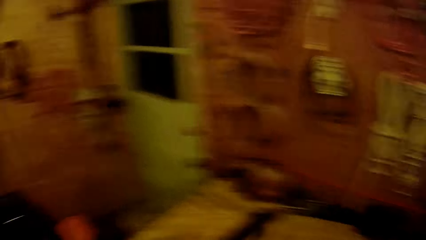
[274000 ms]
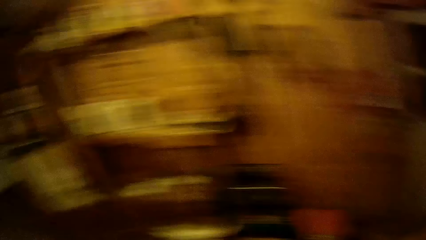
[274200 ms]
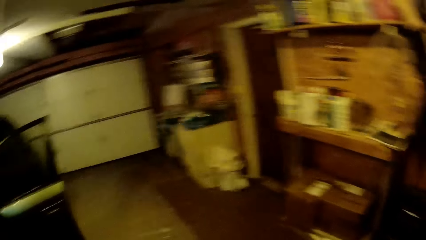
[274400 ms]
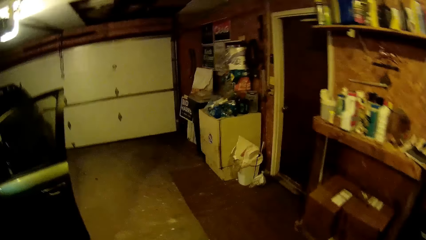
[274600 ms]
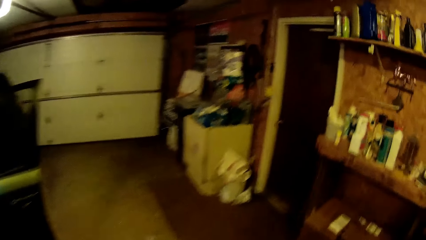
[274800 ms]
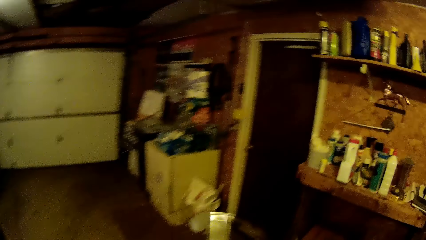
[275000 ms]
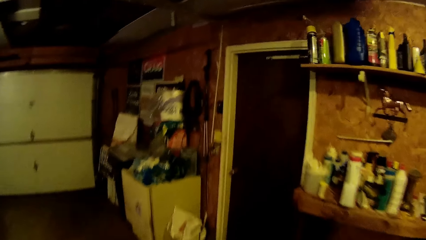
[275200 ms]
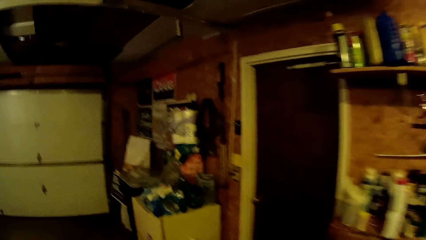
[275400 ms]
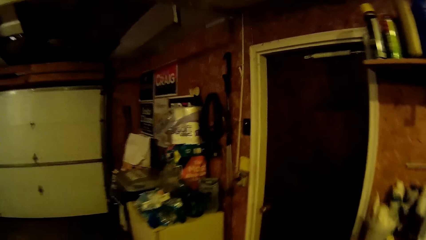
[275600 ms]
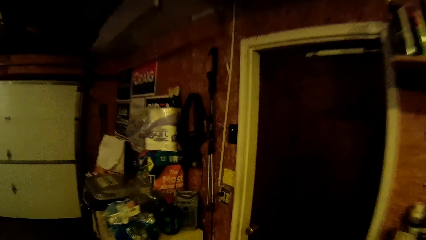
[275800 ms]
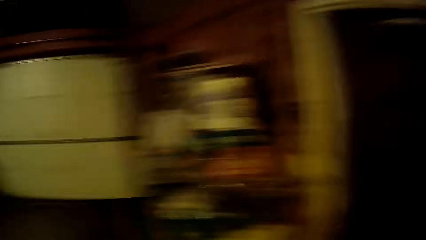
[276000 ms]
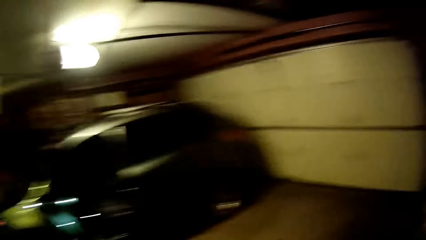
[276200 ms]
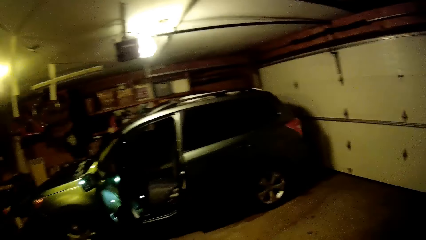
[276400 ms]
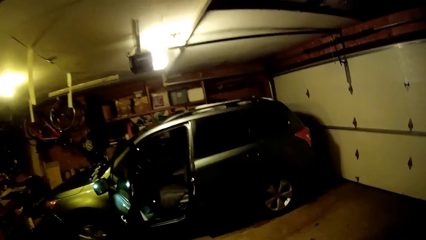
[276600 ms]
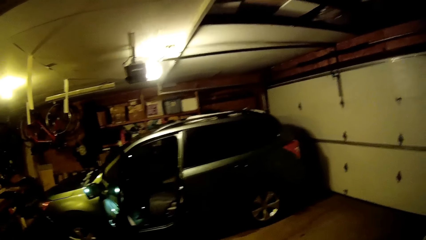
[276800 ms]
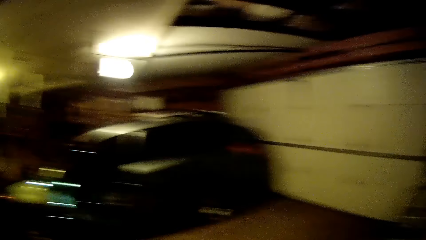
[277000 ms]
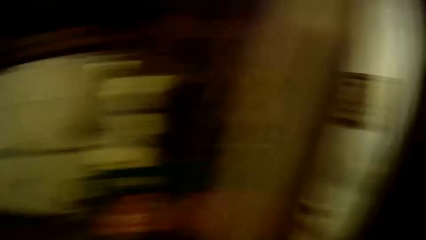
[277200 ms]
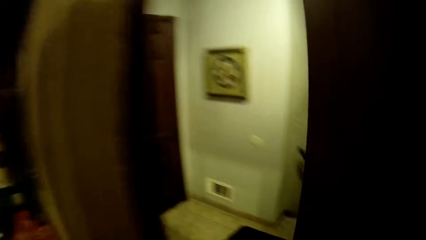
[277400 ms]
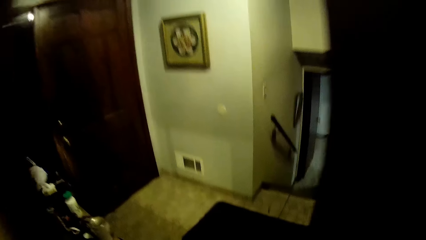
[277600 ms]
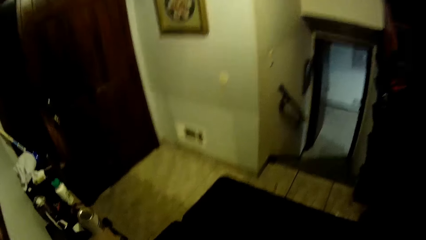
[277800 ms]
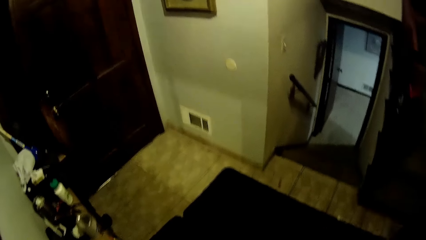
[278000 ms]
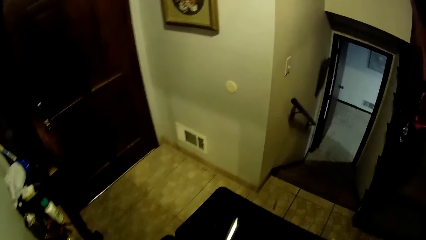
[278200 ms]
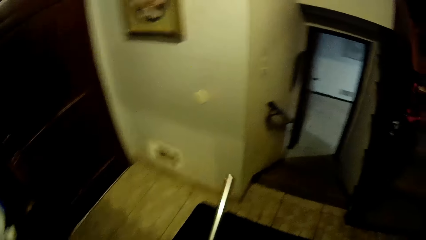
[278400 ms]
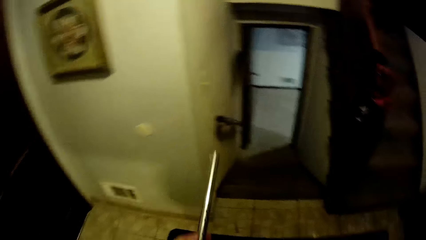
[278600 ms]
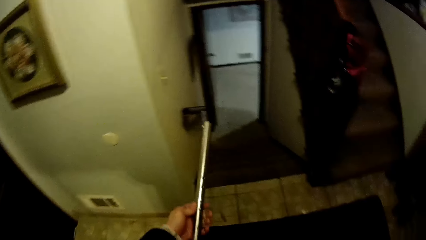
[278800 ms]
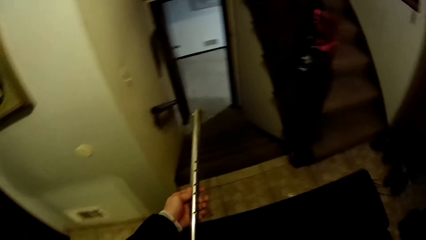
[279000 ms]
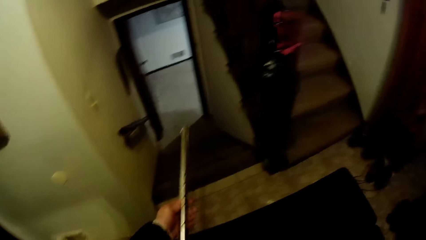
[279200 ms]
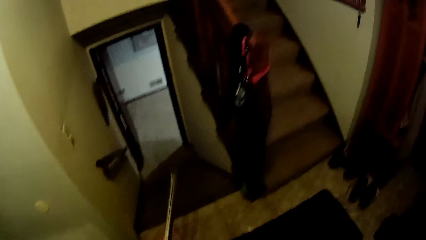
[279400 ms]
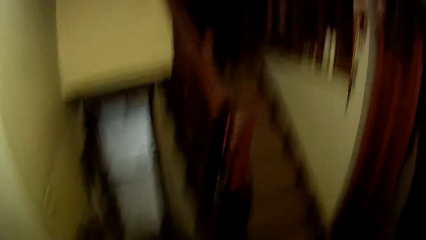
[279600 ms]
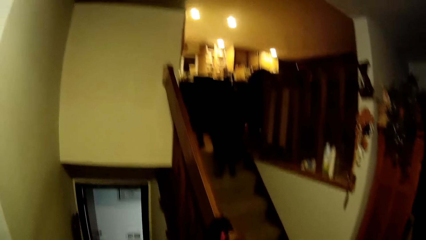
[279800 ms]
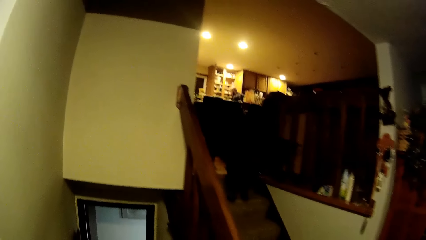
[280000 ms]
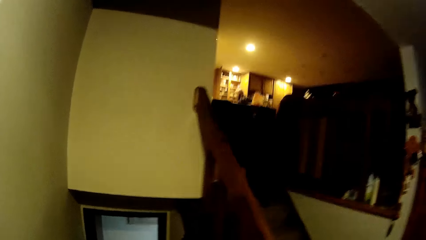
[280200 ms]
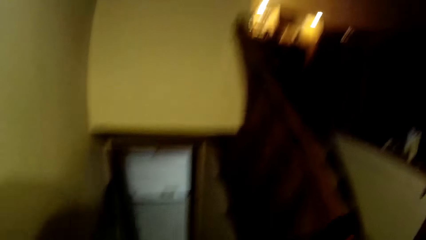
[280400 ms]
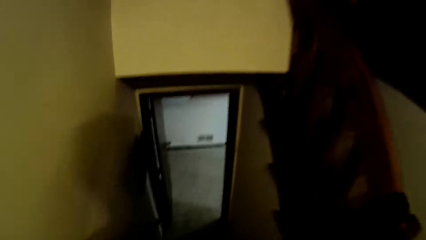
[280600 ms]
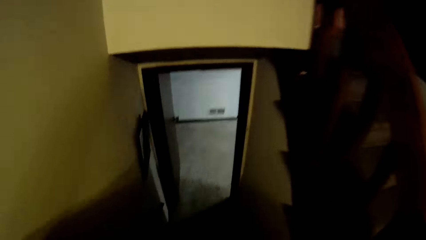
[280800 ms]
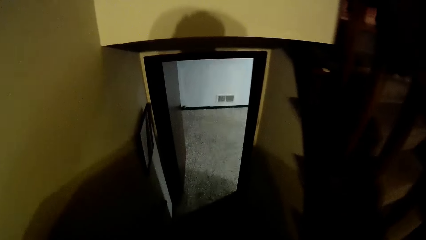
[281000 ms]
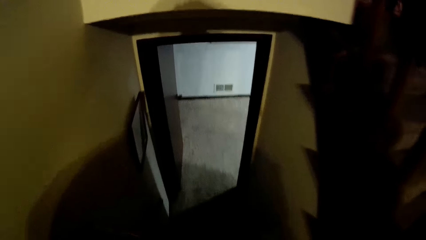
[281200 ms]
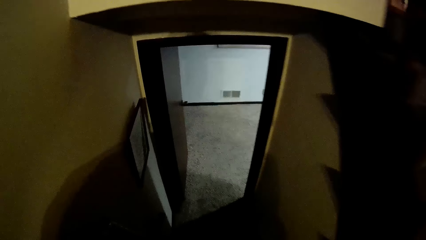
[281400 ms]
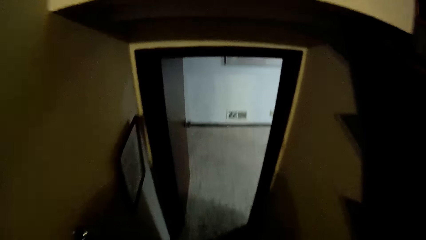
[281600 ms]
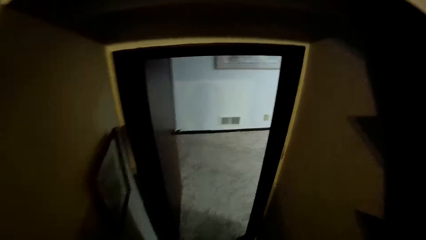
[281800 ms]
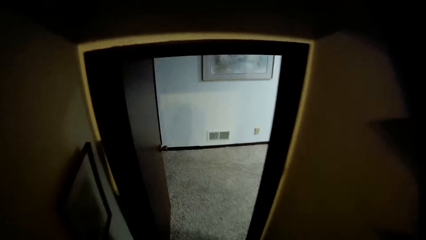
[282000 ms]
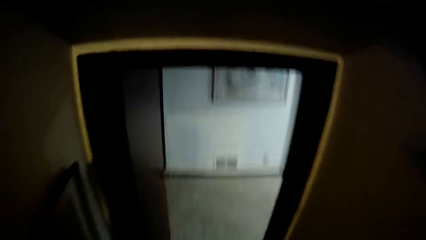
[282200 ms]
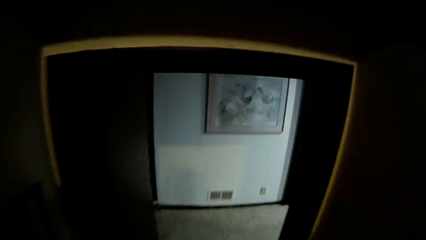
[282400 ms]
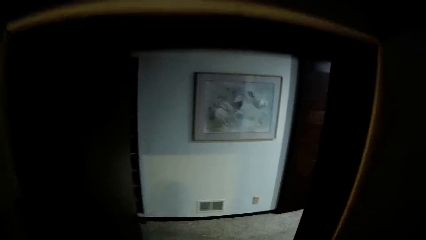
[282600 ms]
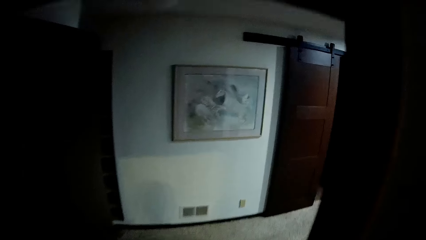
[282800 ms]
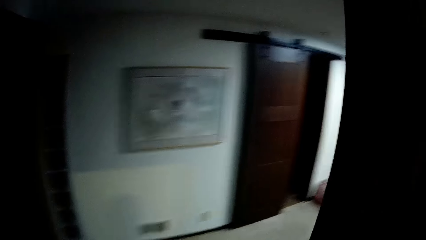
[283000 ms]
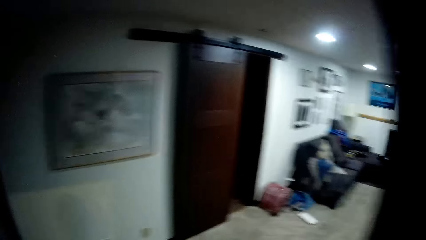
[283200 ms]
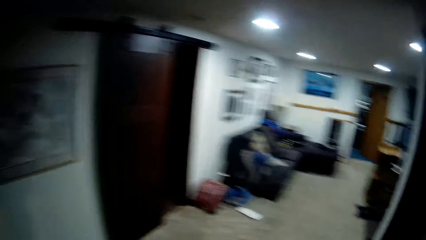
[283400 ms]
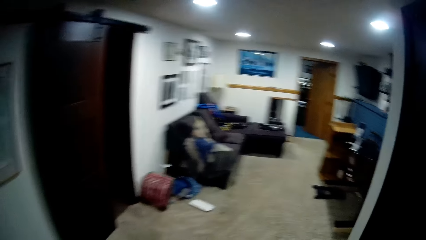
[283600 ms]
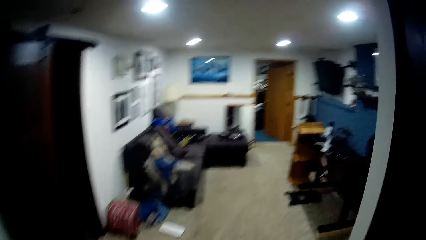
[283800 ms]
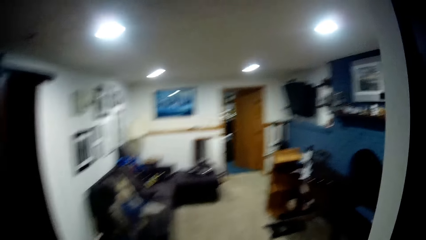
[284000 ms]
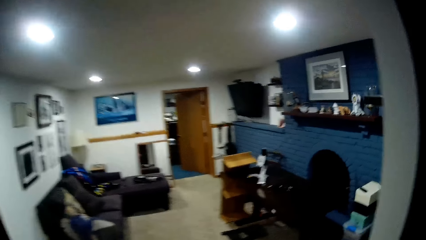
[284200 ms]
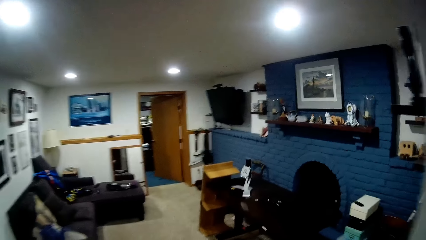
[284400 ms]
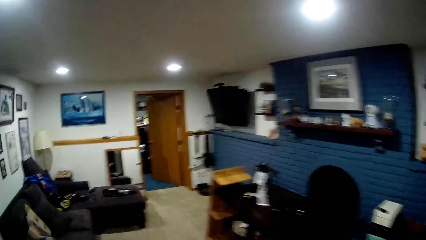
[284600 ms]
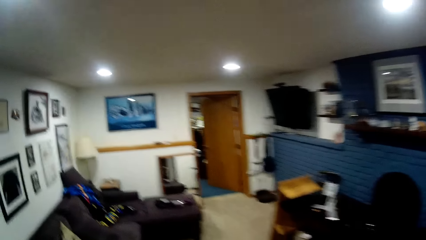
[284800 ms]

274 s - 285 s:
The camera wearer walks to the bedroom with the pipe in his hand. He gets out of the garage. He walks down stairs.

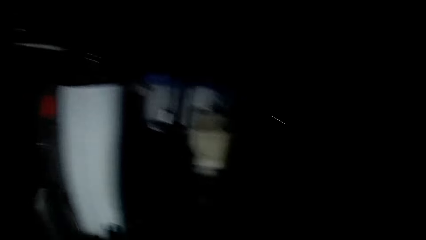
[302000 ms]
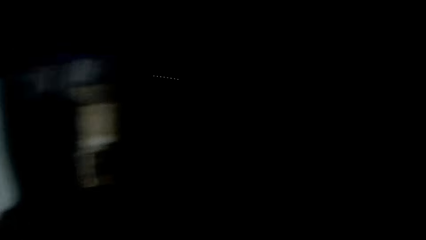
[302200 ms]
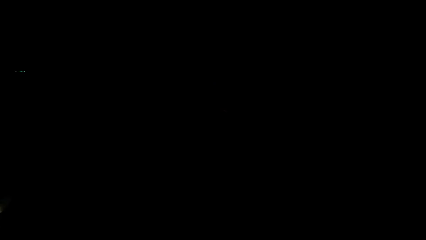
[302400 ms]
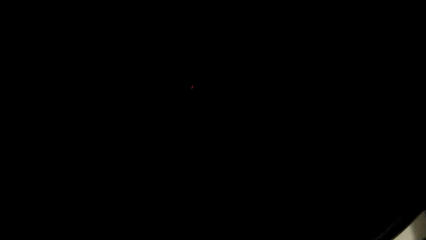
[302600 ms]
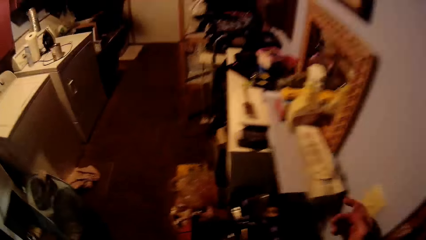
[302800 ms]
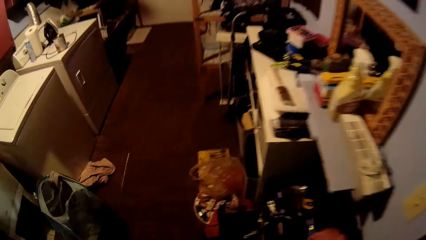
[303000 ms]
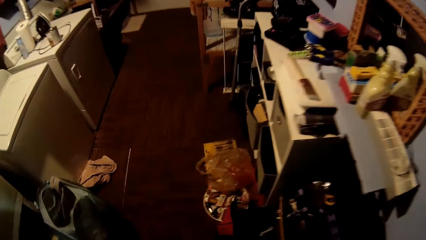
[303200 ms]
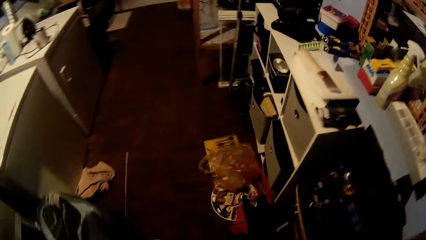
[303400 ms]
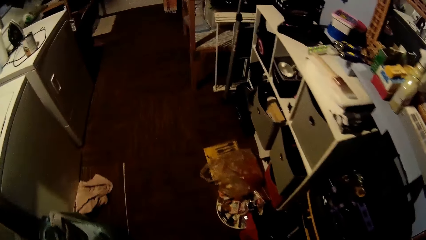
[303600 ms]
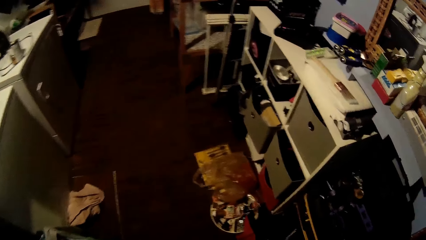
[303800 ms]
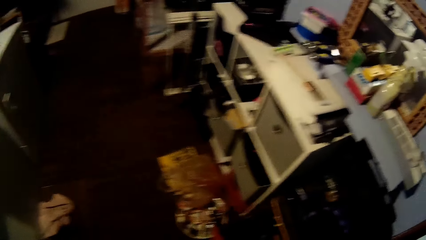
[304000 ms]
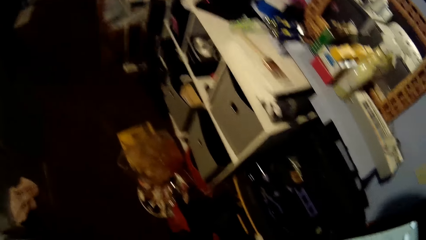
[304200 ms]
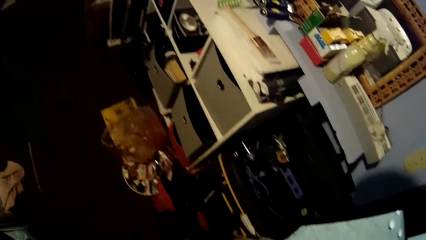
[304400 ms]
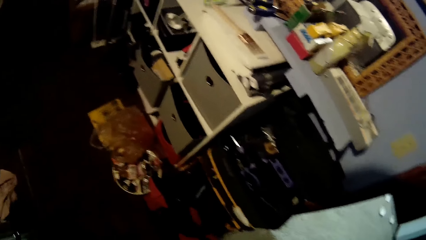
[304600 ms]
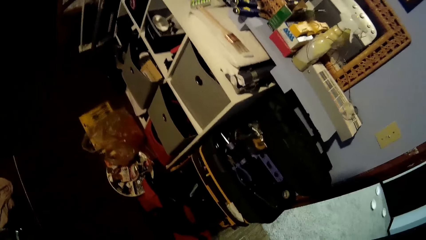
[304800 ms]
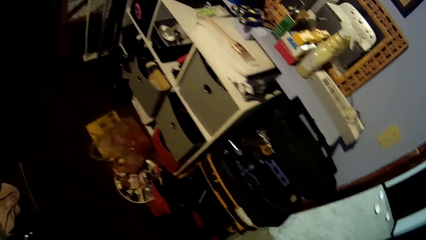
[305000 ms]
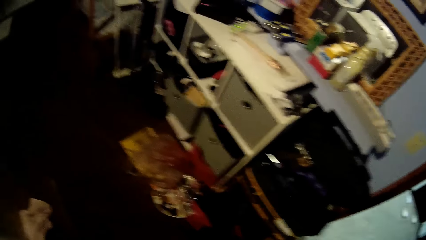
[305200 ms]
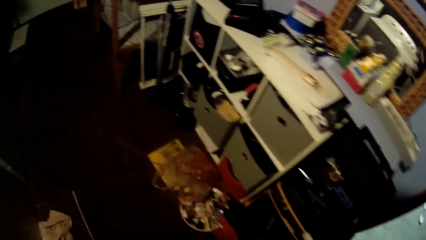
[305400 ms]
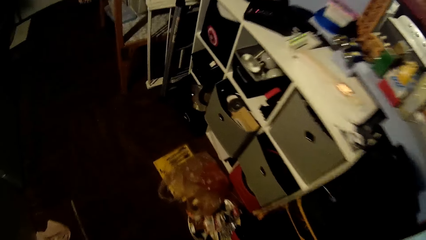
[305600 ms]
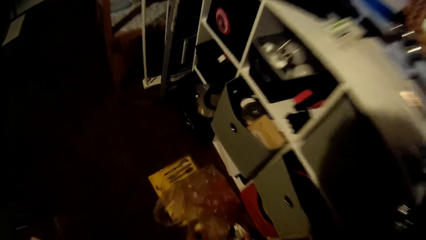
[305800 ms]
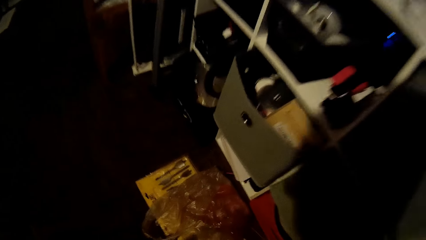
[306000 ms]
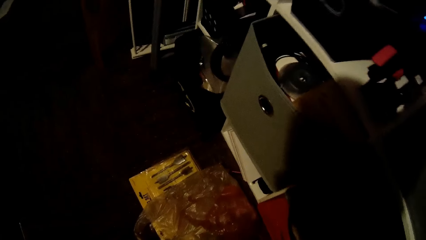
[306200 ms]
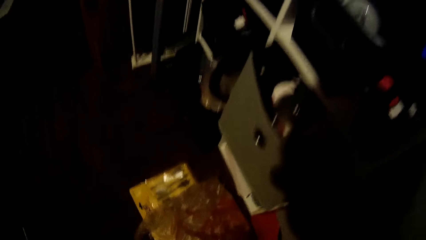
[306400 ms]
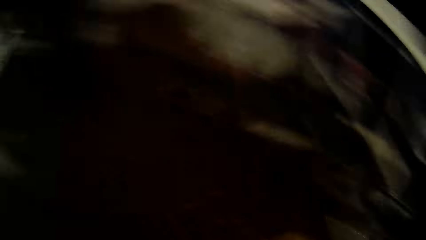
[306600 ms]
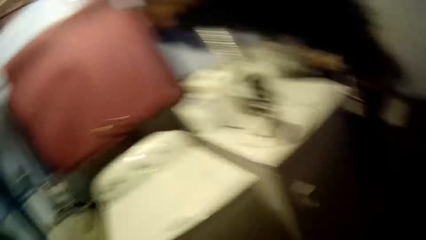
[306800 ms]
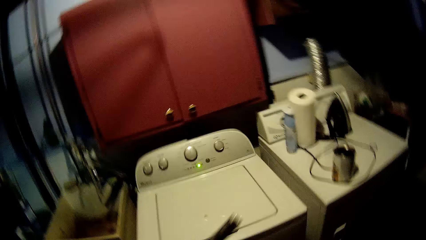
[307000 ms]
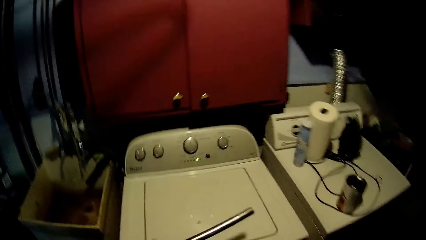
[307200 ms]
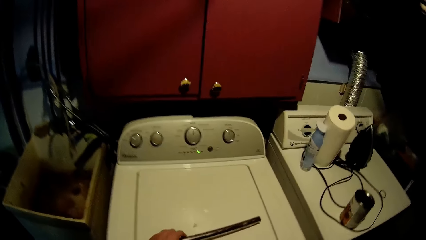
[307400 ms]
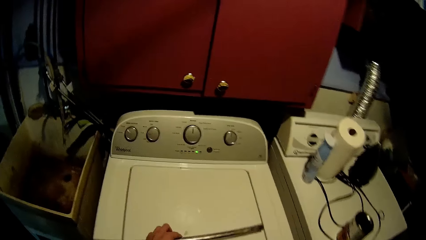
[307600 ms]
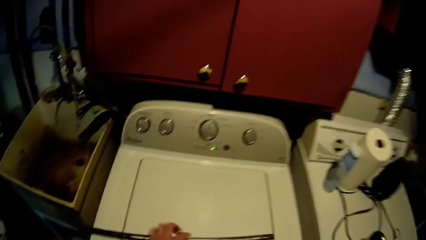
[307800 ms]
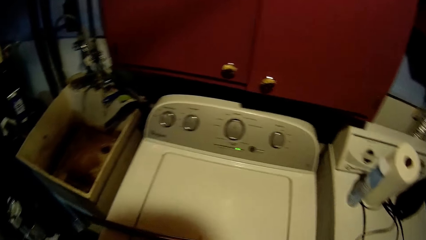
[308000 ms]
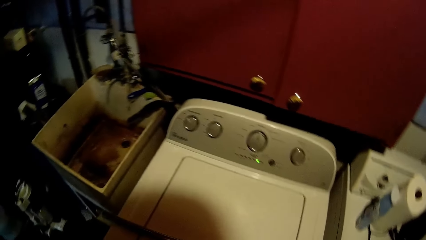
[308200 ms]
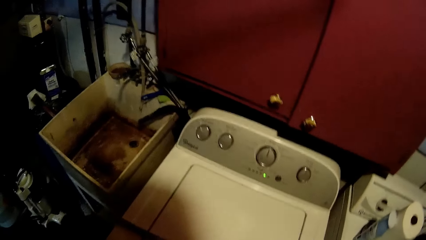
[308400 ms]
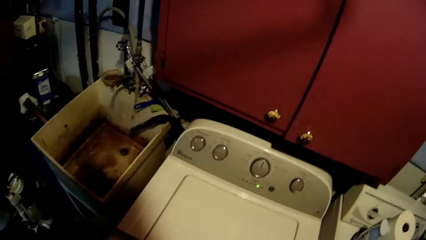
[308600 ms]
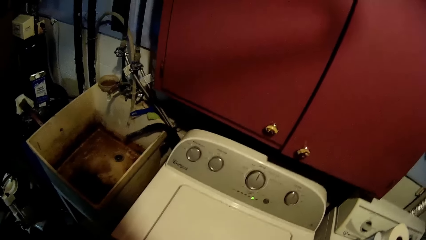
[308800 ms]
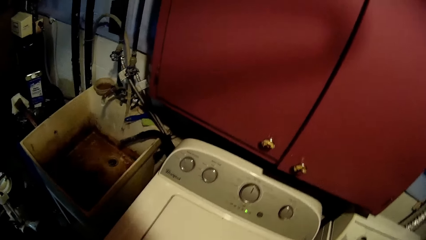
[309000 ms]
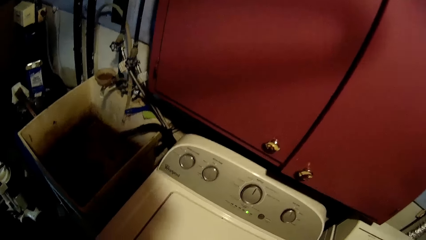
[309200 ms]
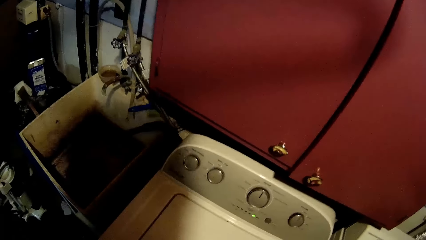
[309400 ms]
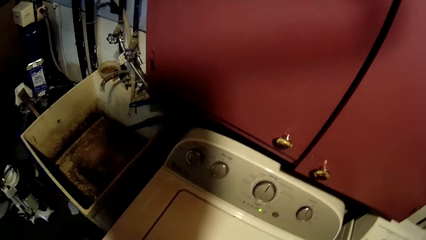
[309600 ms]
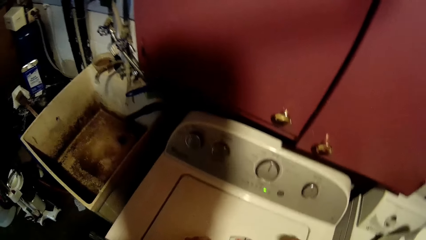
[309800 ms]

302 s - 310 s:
The camera wearer turns on the light in the room. They walk into the kitchen. They drop the pipe on the washing machine.
